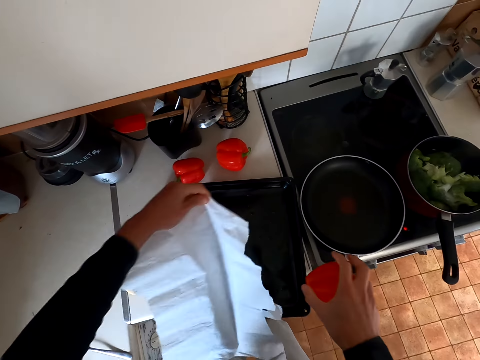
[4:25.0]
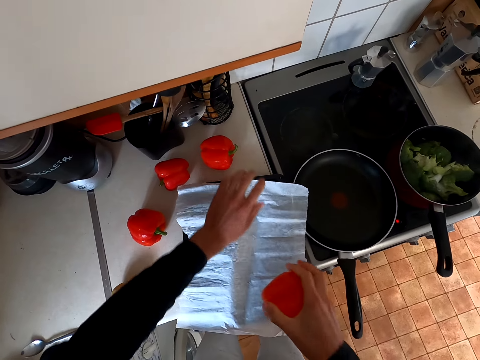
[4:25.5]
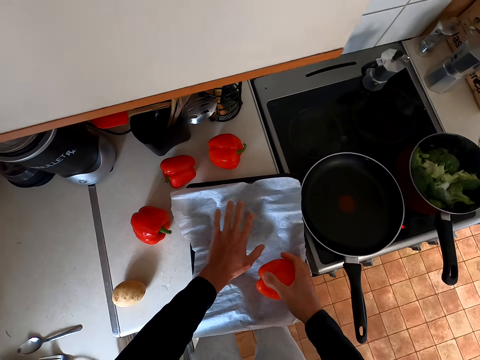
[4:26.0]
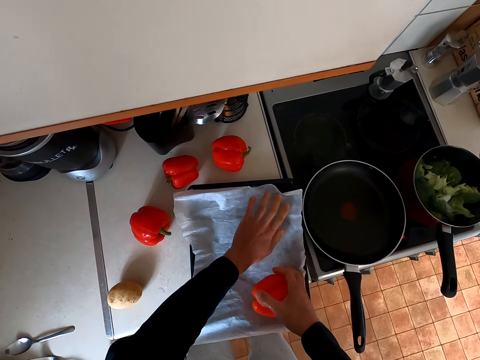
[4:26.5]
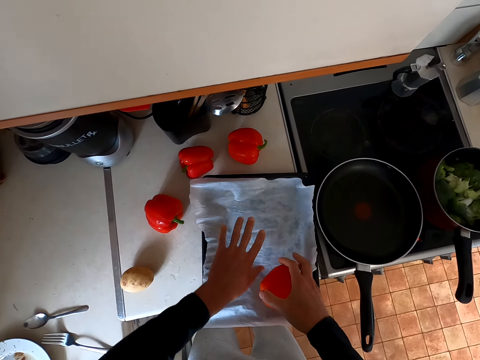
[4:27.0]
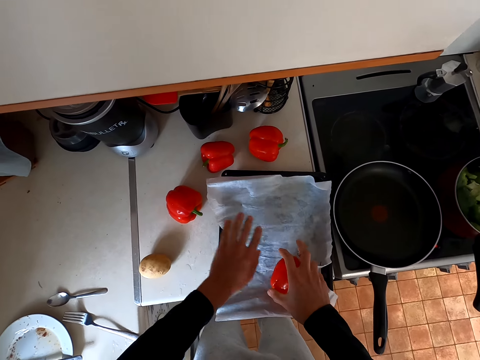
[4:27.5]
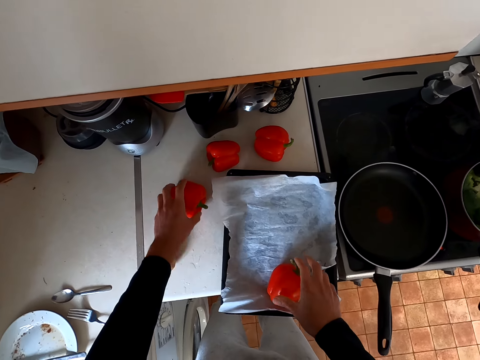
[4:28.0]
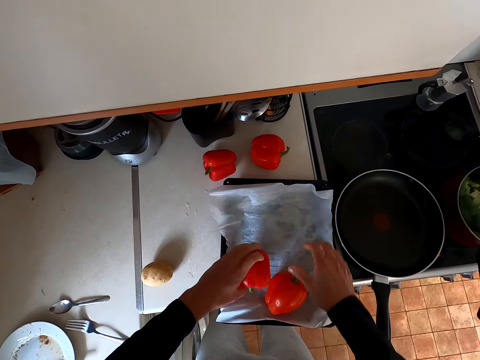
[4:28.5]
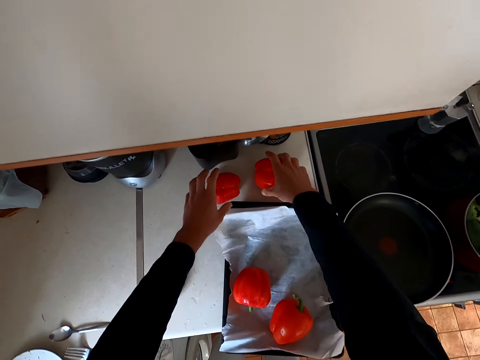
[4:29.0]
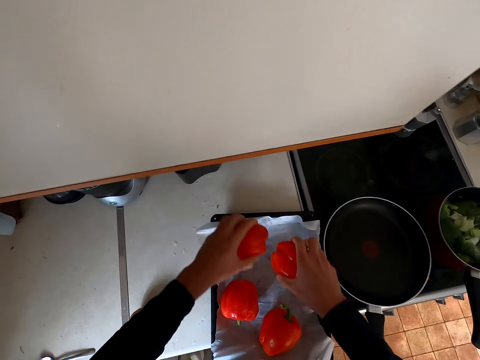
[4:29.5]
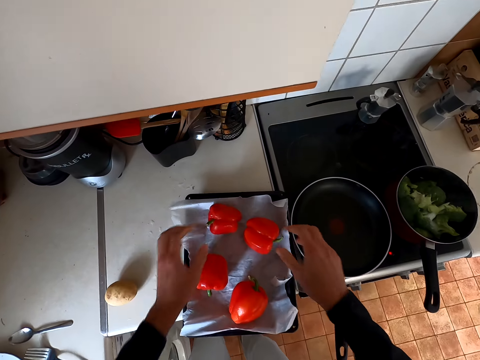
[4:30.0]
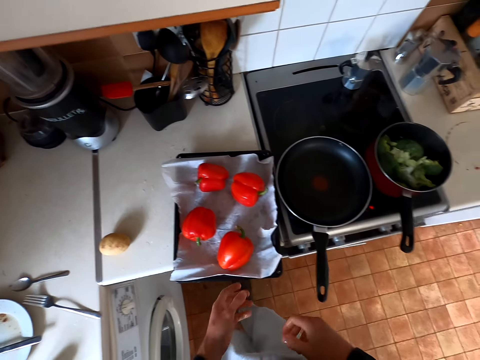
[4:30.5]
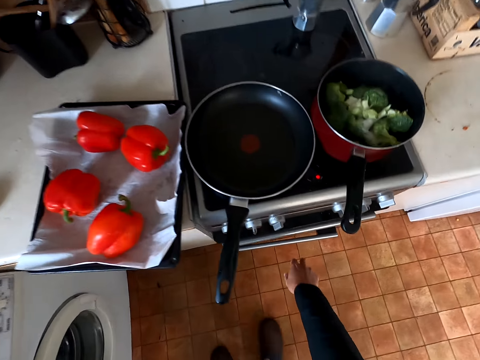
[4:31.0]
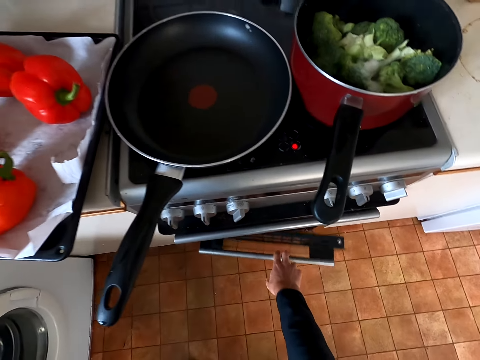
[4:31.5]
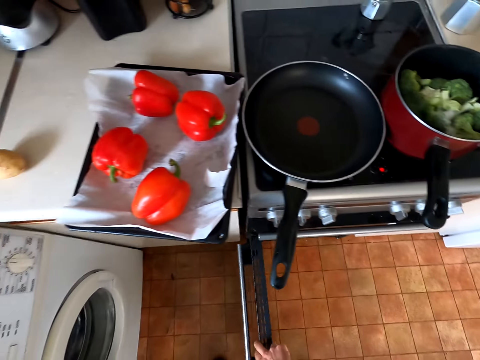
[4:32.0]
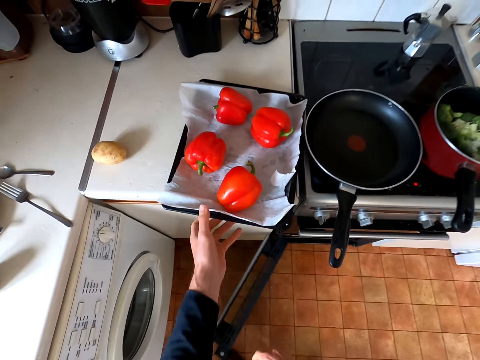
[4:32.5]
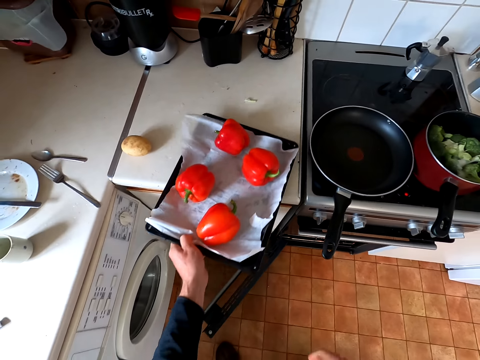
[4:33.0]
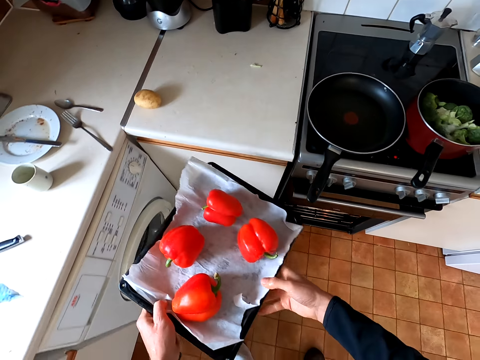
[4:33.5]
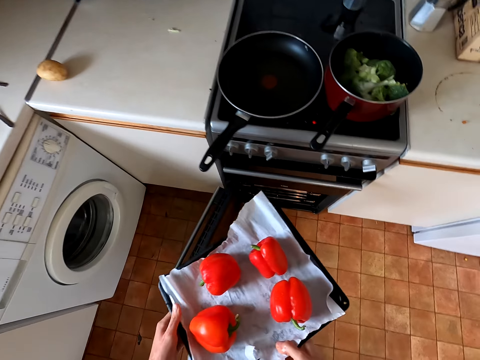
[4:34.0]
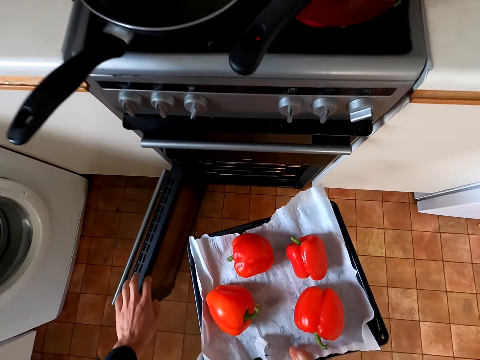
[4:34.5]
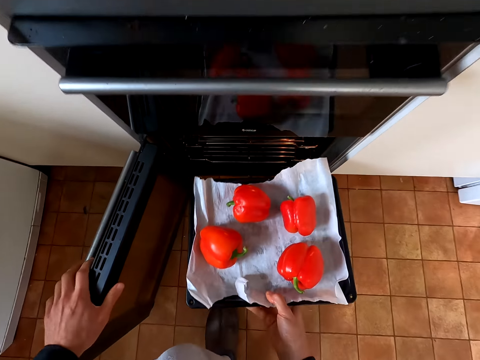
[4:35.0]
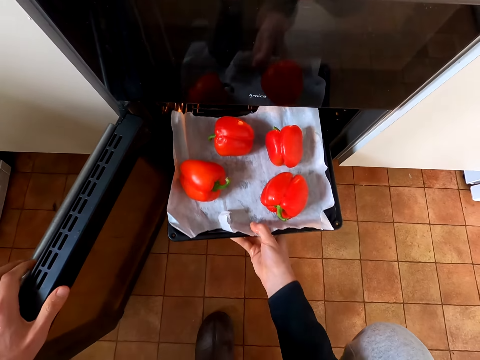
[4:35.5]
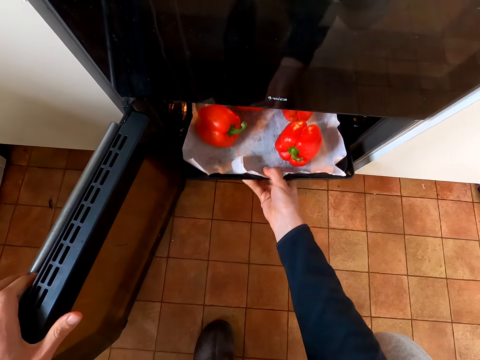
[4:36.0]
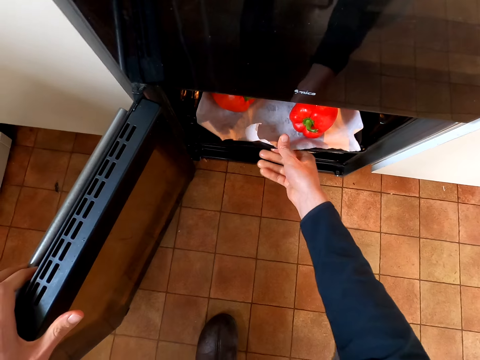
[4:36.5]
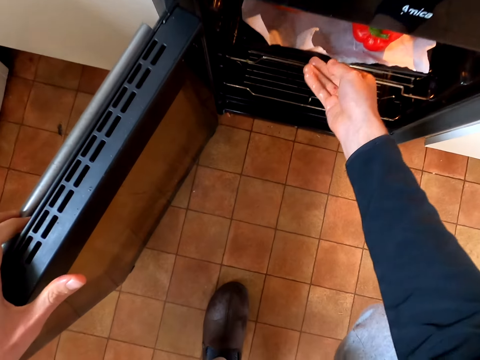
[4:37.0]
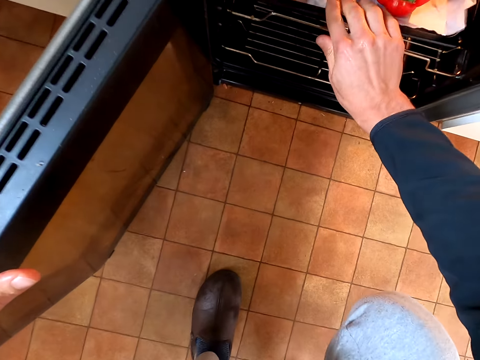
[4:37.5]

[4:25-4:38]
The camera wearer puts the paper in the tray. They spread the paper on the tray. They put the capsicums on the tray. They open the oven. They pick up the tray from the table. They put the tray in the oven.

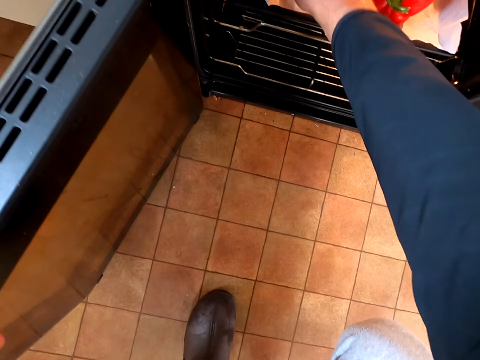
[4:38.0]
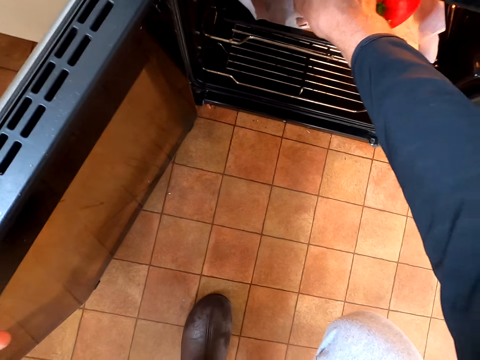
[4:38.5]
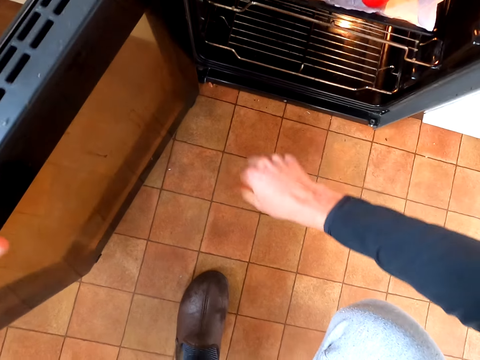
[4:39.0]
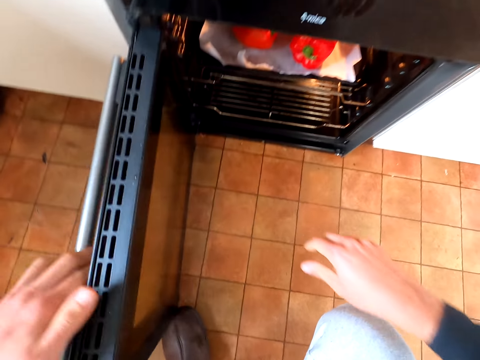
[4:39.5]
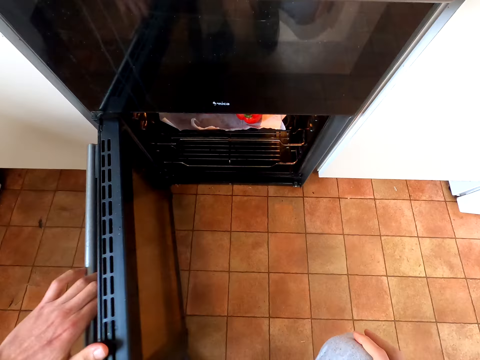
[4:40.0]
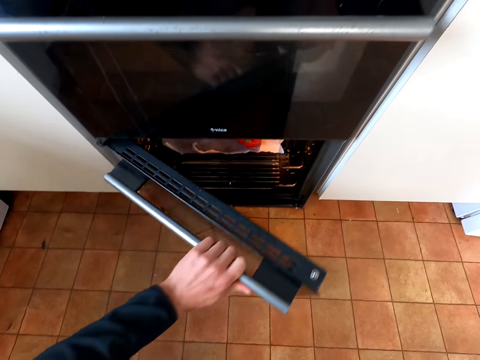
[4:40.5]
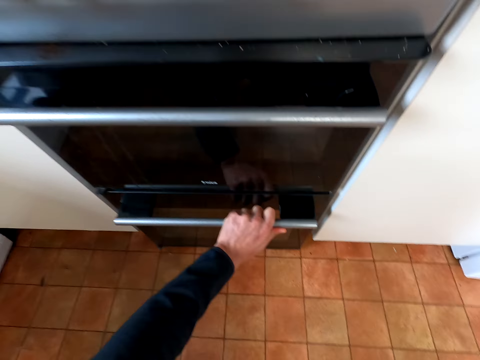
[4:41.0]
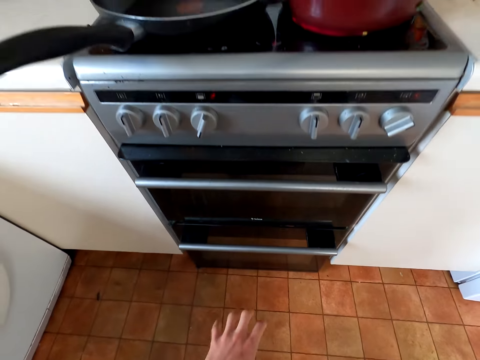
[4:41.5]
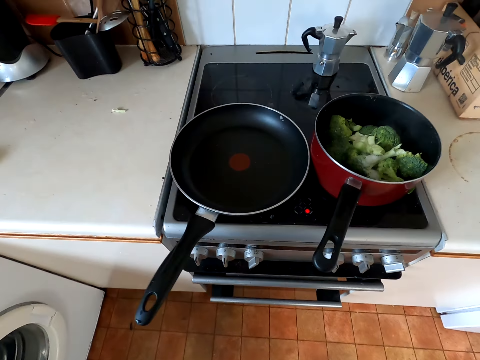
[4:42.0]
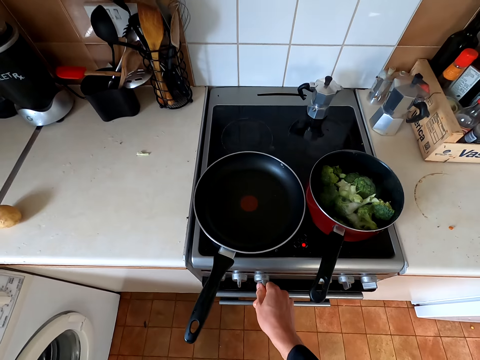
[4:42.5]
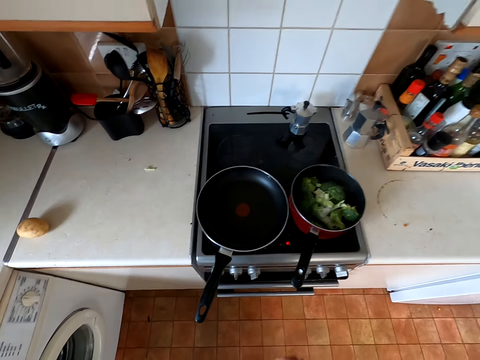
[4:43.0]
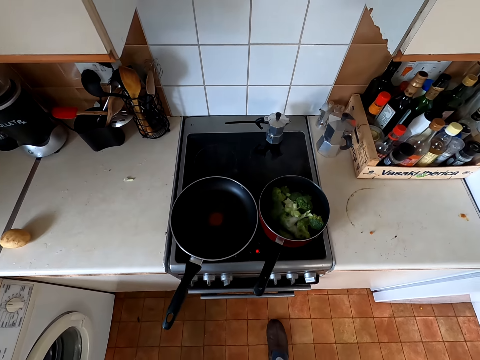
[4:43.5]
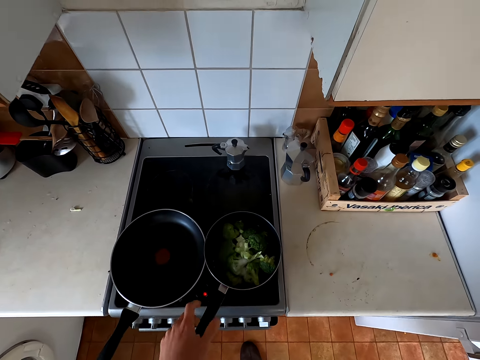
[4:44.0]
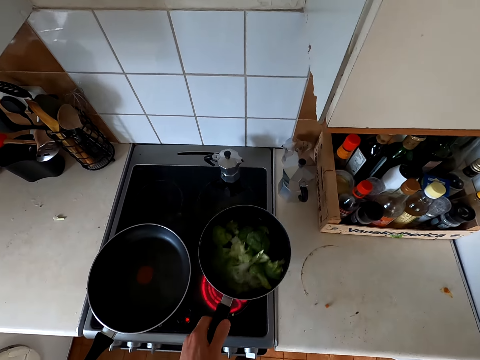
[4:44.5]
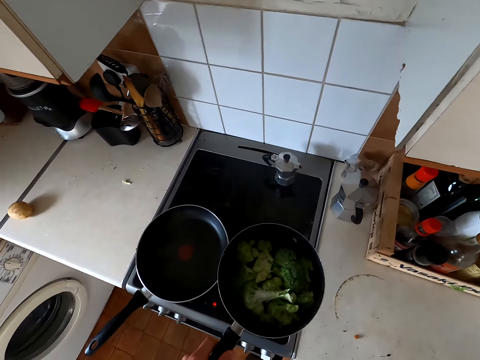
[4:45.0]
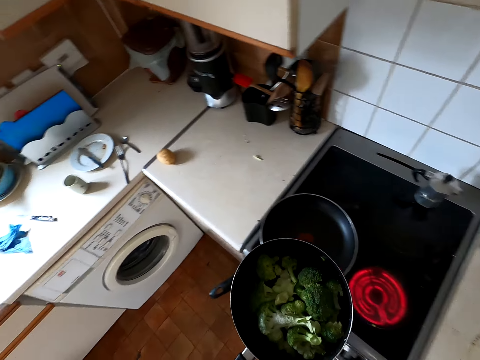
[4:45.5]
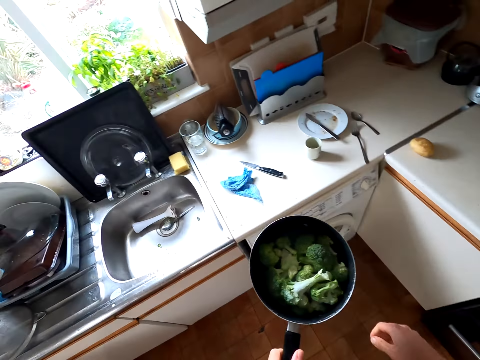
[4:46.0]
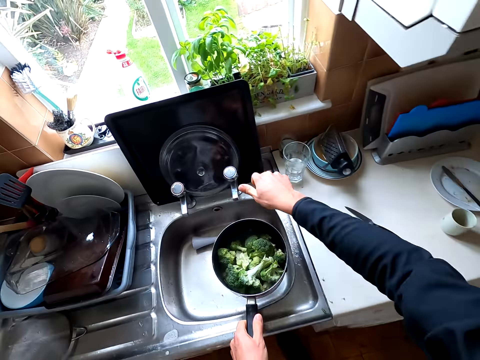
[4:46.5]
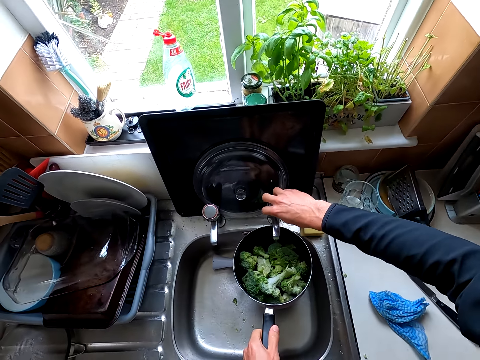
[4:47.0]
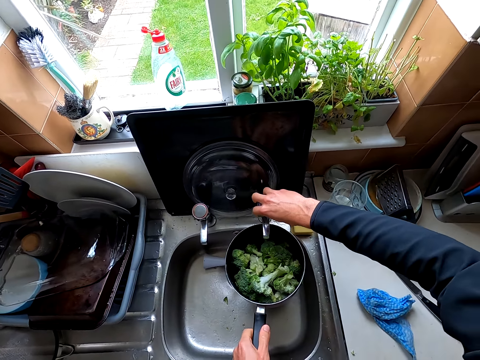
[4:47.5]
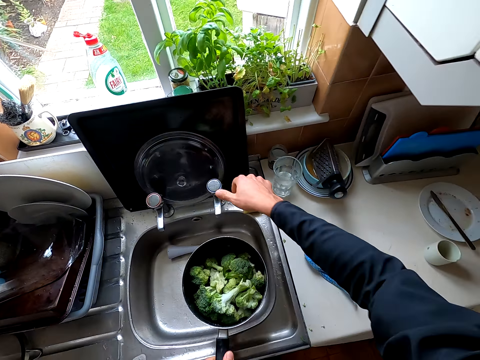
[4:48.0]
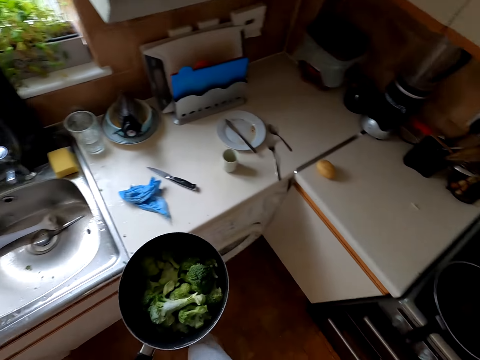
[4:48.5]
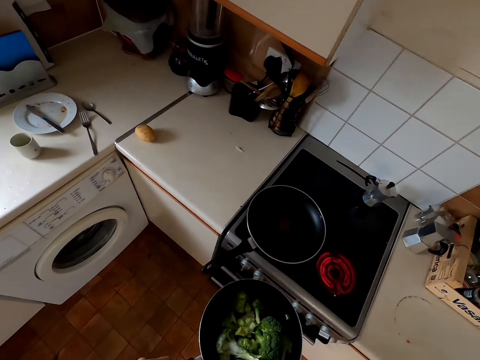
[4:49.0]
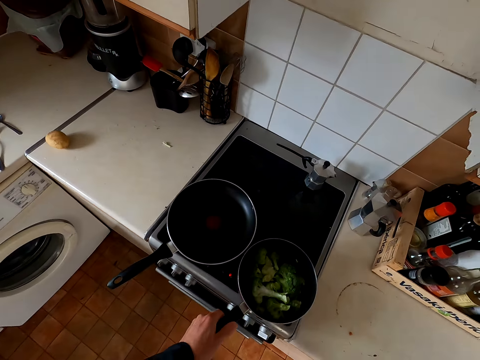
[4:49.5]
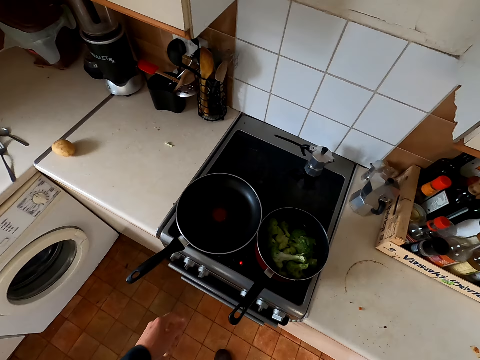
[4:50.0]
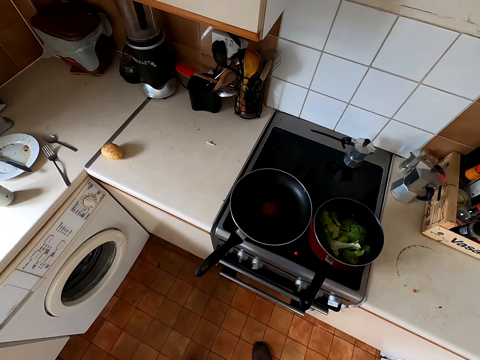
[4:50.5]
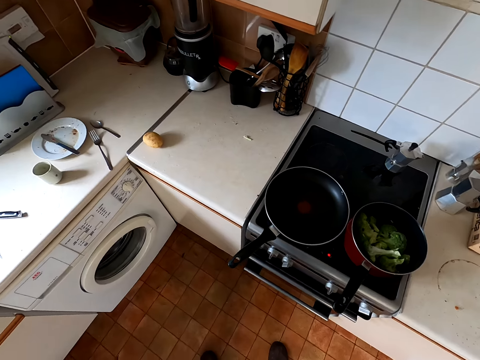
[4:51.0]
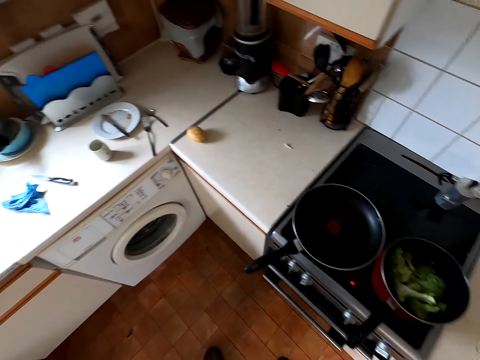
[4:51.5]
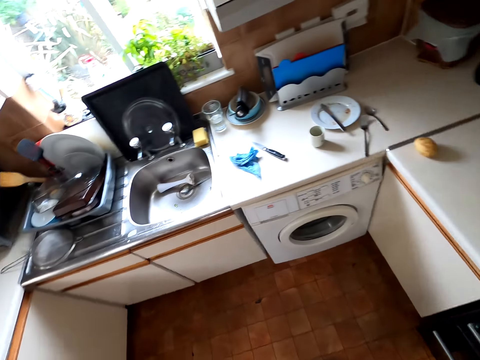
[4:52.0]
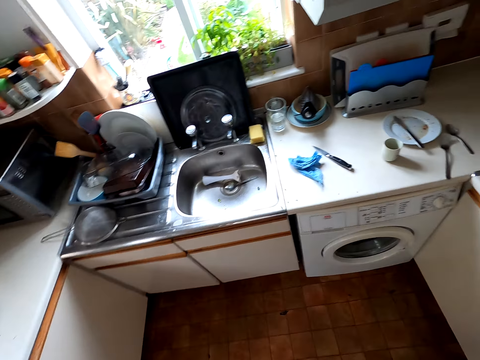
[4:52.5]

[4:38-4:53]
The camera wearer closes the oven. They adjust the heat on the oven. They pick up the tray with the broccolis. They shake the vegetables in the cooking pot. They add some water to the broccolis in the cooking pot from the tap. They turn the tap off. They put the cooking pot on the cooker. They stare around the house.
